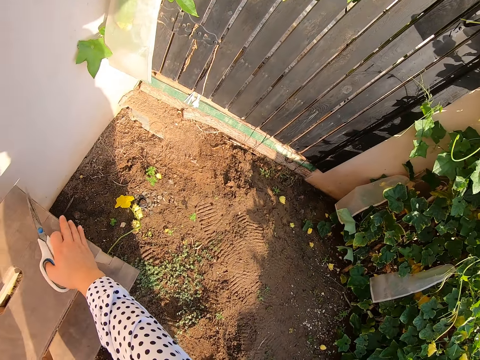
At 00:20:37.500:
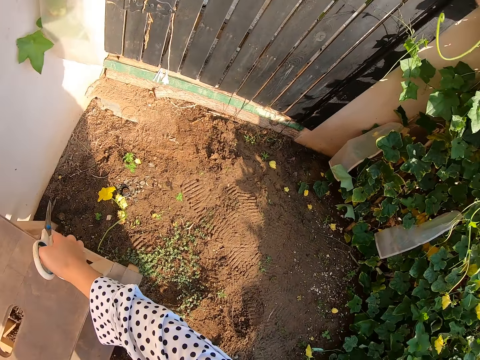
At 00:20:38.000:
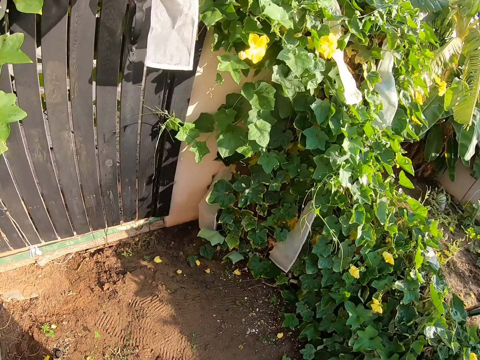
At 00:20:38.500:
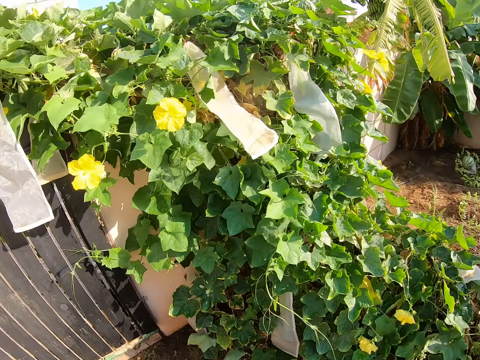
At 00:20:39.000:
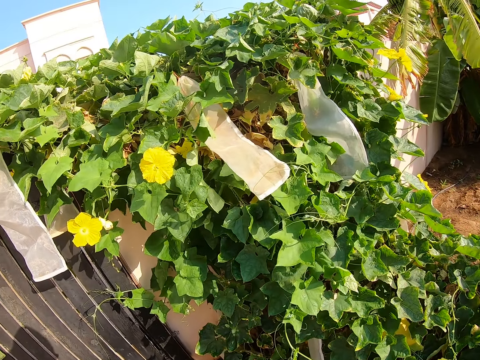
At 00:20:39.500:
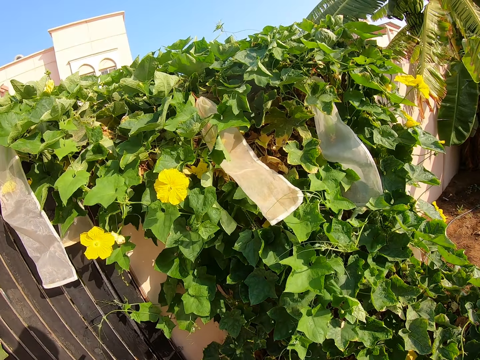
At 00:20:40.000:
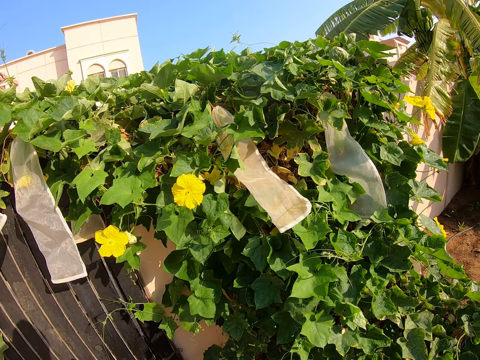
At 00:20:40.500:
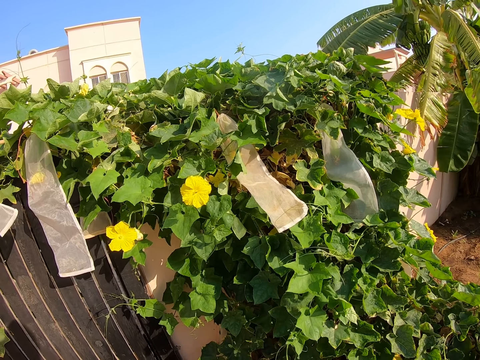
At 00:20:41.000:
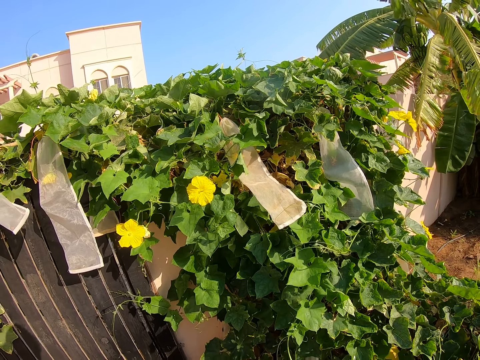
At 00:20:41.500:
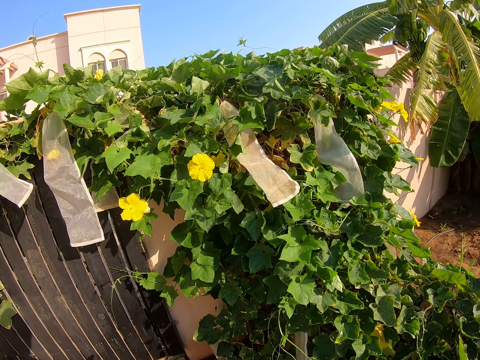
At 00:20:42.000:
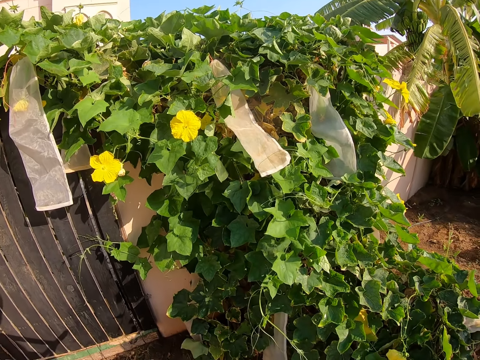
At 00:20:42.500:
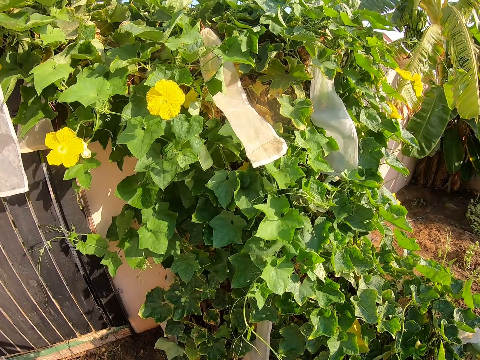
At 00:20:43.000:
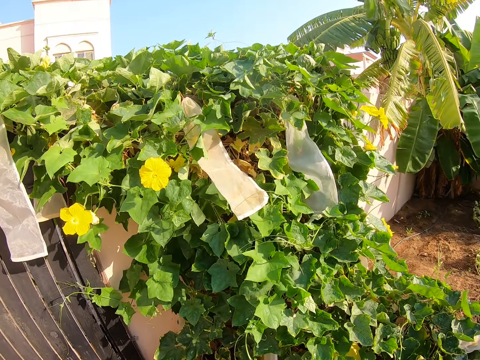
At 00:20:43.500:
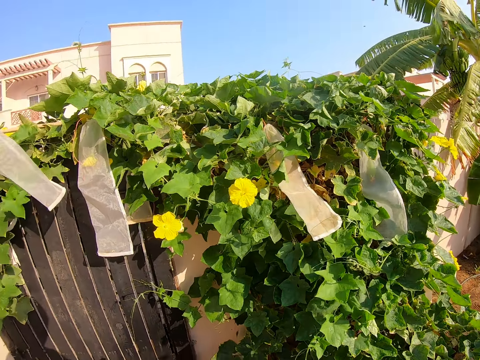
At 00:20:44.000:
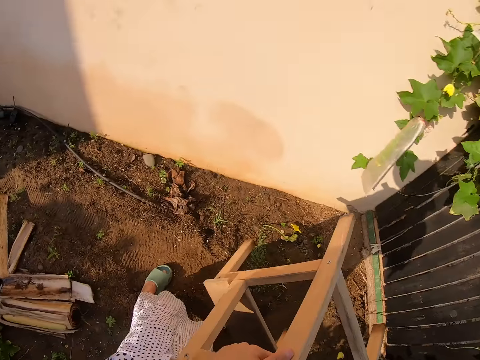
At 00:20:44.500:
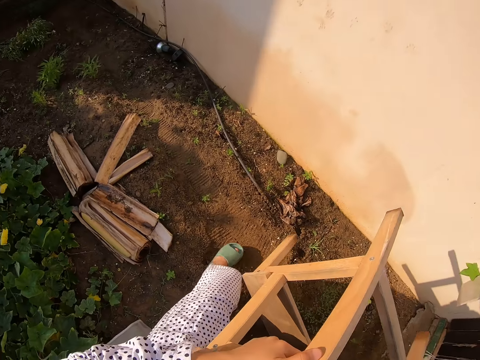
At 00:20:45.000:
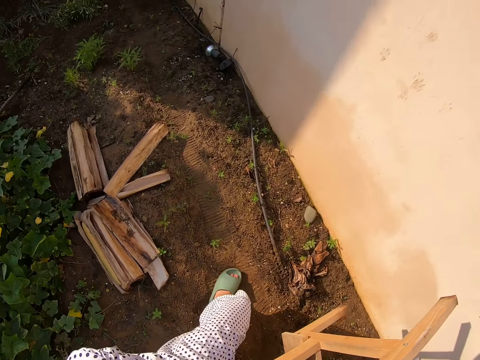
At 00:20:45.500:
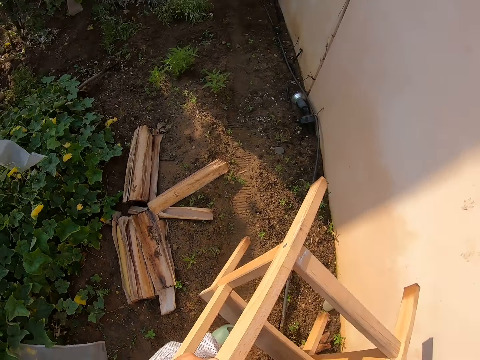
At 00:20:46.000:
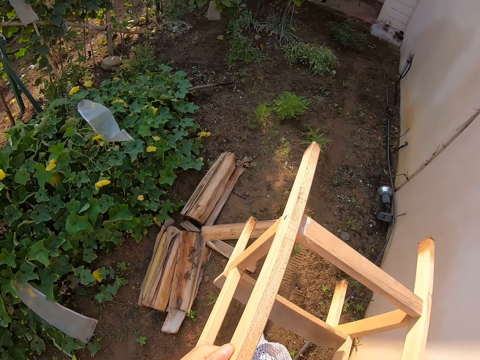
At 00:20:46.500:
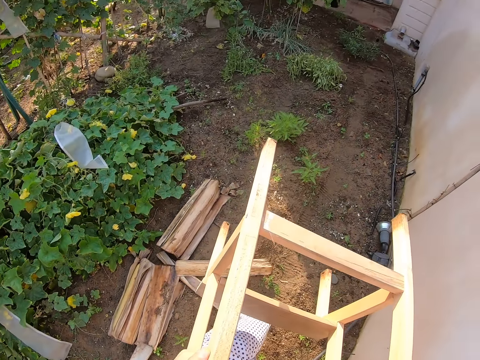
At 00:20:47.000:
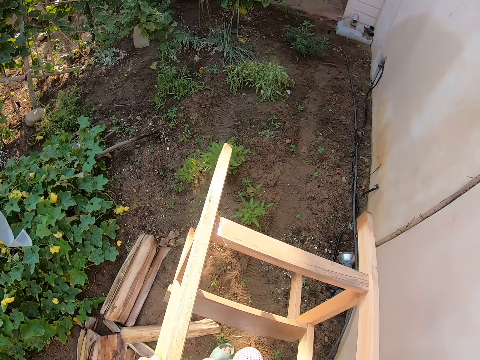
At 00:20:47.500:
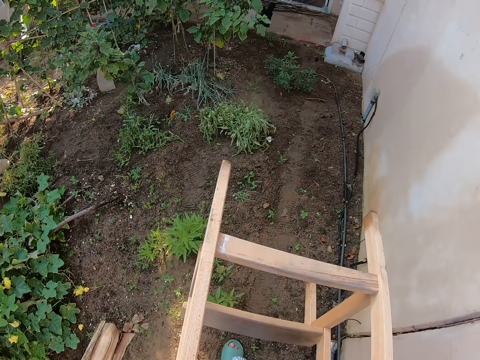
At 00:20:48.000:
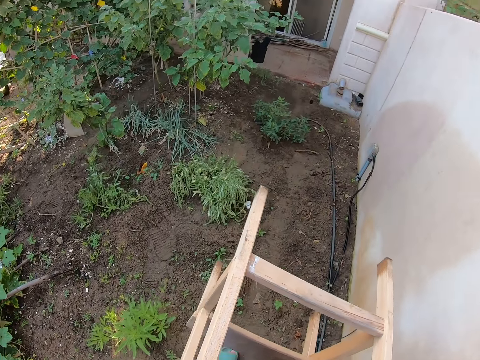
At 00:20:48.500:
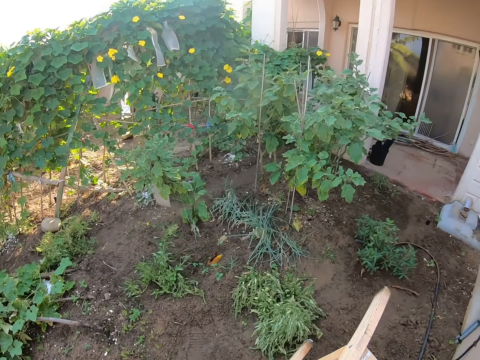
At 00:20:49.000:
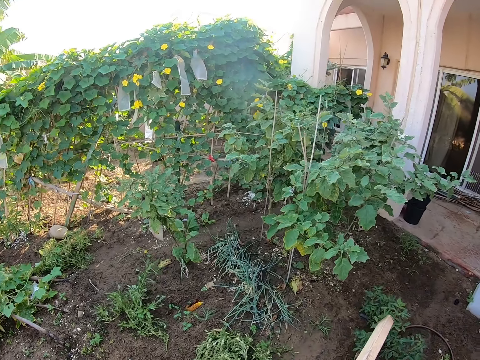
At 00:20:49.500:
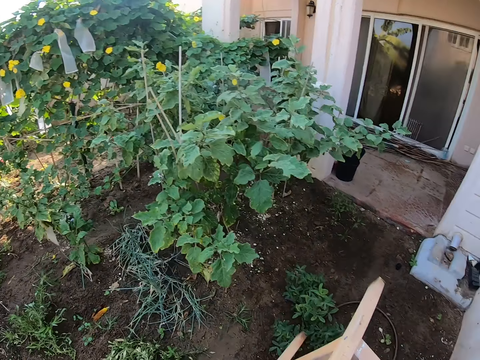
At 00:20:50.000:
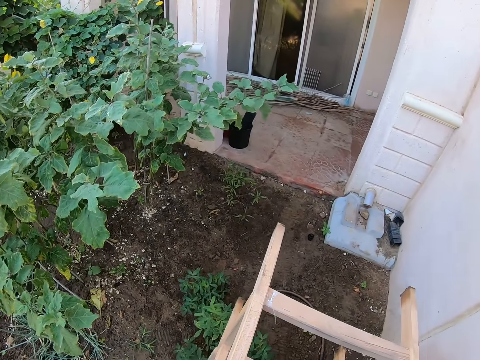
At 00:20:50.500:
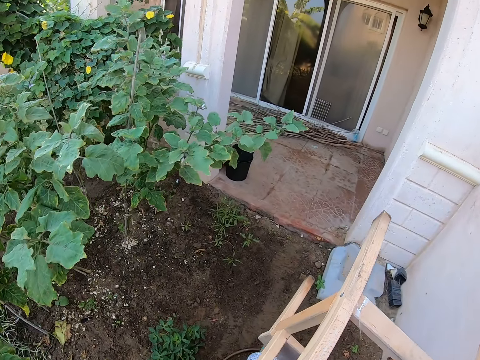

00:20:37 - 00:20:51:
The camera wearer takes a stool. They look around. They walk in the farm.

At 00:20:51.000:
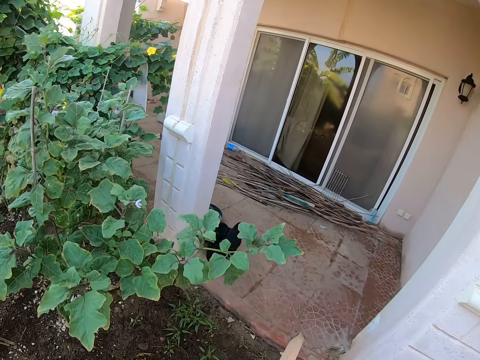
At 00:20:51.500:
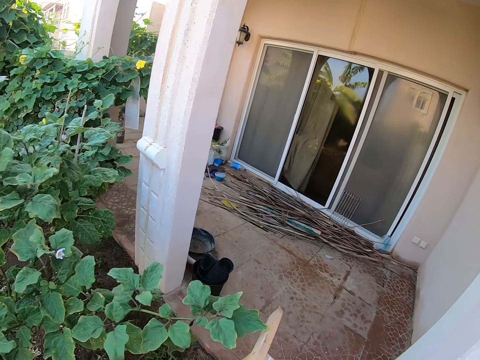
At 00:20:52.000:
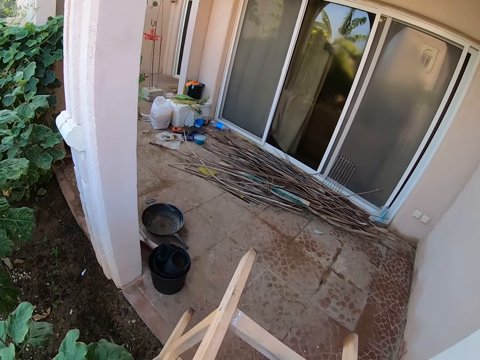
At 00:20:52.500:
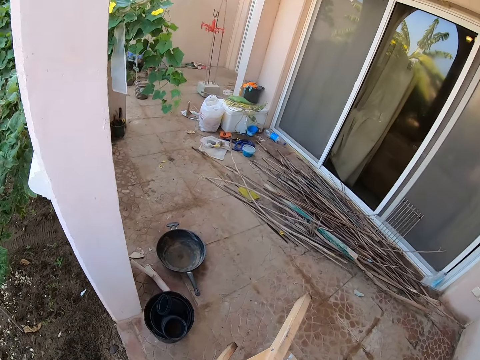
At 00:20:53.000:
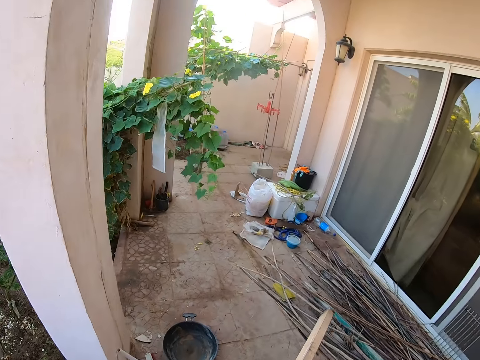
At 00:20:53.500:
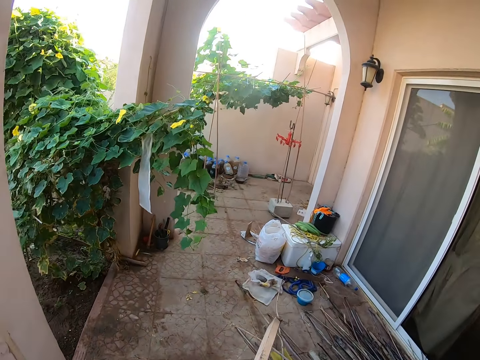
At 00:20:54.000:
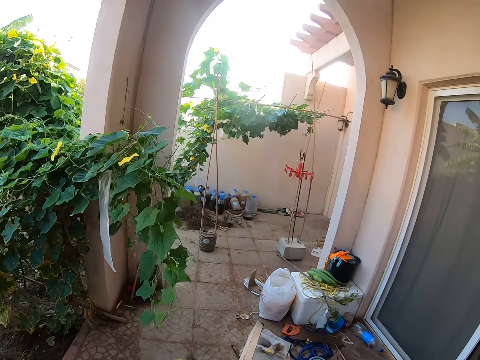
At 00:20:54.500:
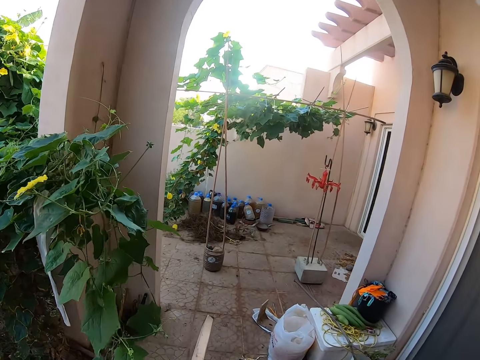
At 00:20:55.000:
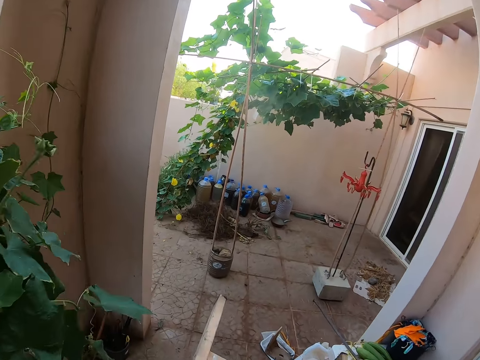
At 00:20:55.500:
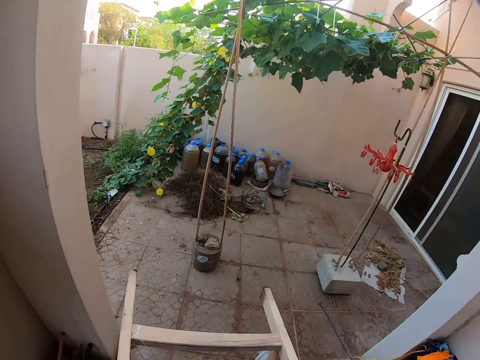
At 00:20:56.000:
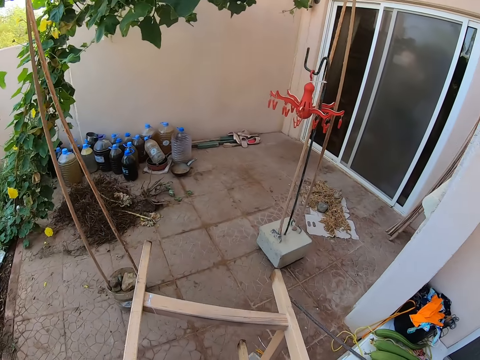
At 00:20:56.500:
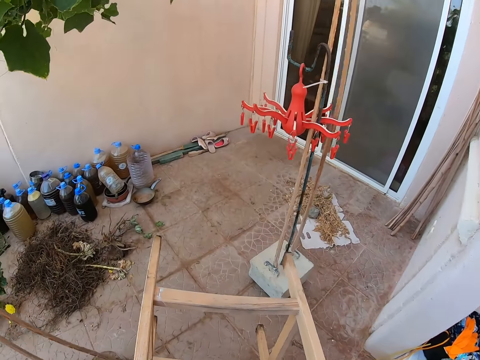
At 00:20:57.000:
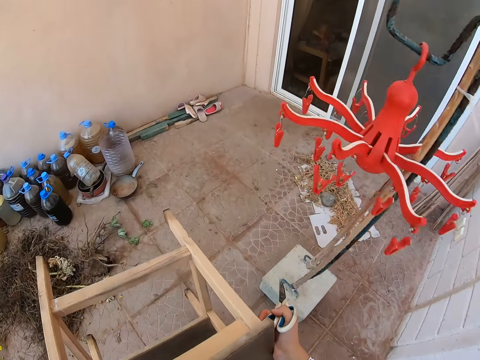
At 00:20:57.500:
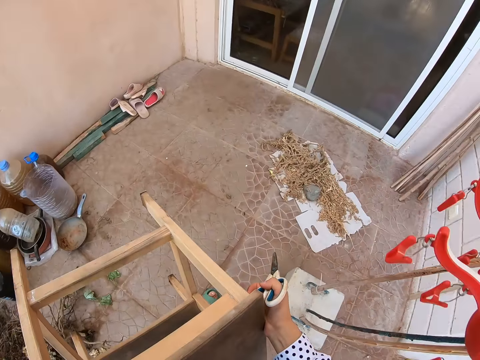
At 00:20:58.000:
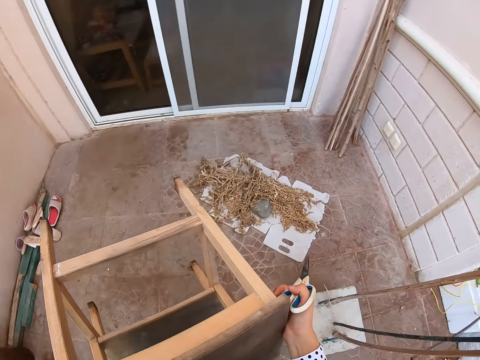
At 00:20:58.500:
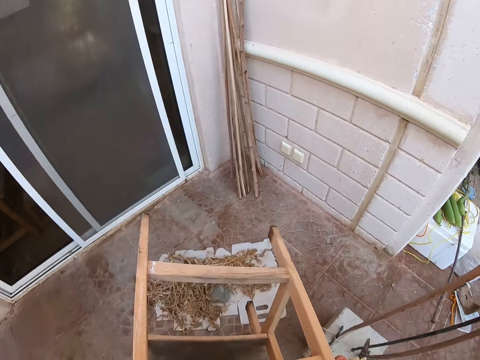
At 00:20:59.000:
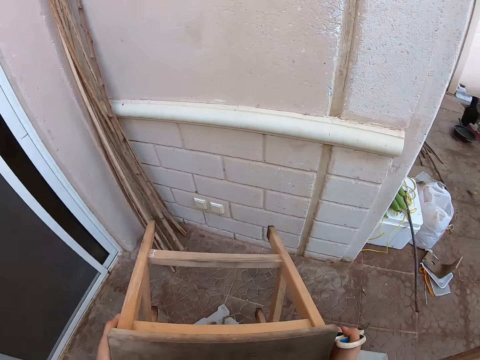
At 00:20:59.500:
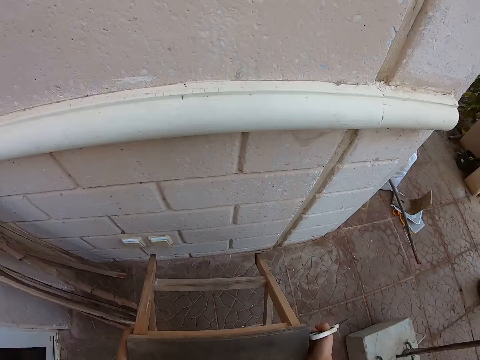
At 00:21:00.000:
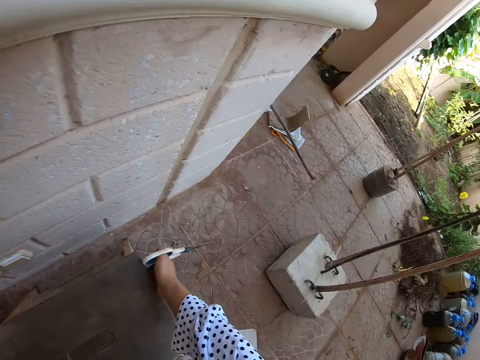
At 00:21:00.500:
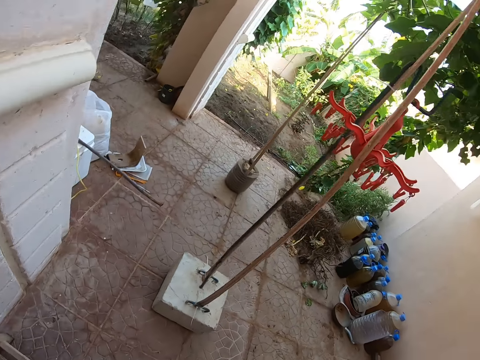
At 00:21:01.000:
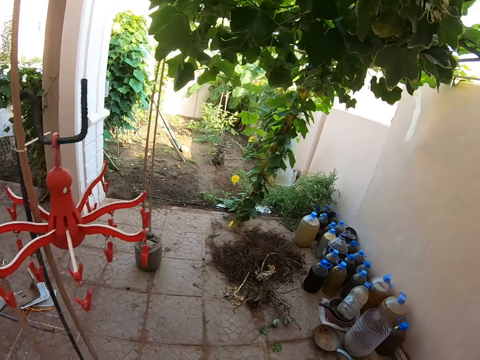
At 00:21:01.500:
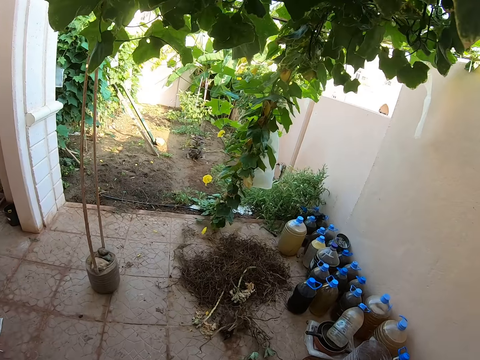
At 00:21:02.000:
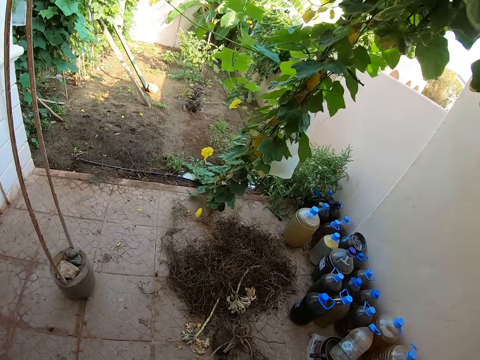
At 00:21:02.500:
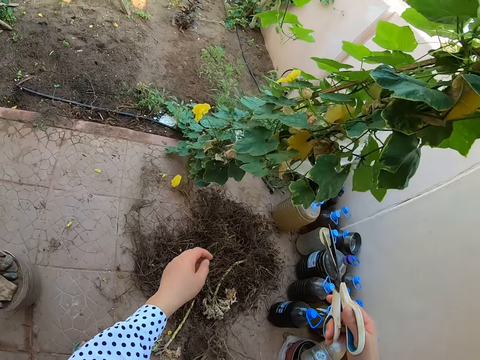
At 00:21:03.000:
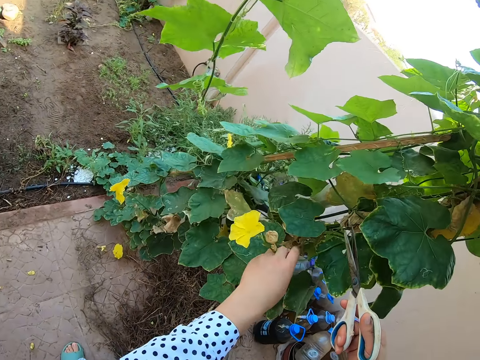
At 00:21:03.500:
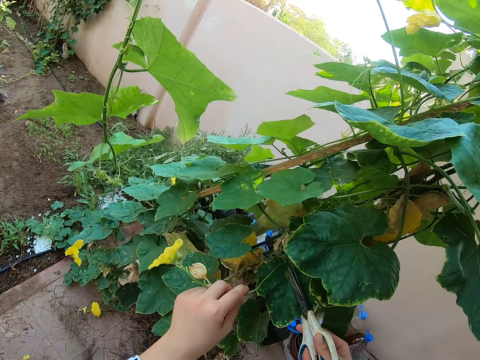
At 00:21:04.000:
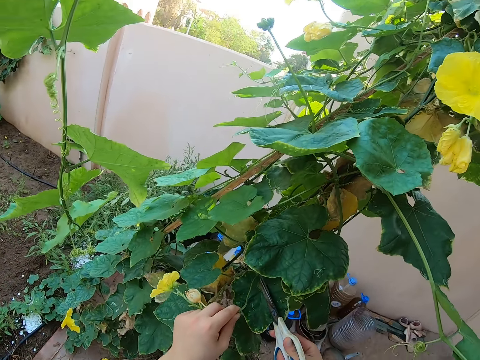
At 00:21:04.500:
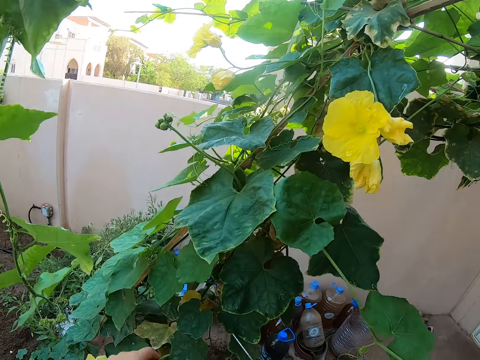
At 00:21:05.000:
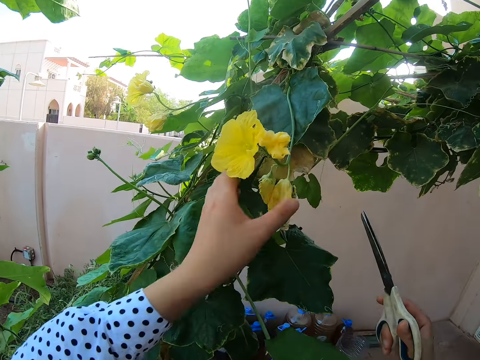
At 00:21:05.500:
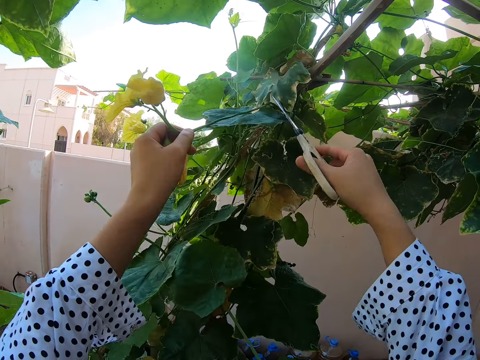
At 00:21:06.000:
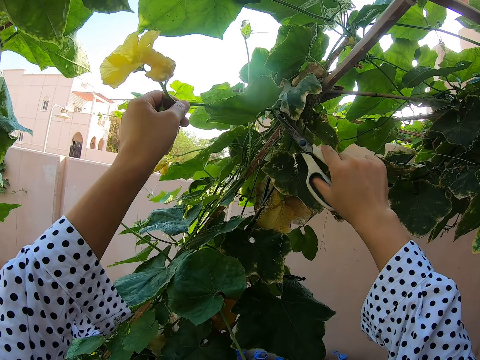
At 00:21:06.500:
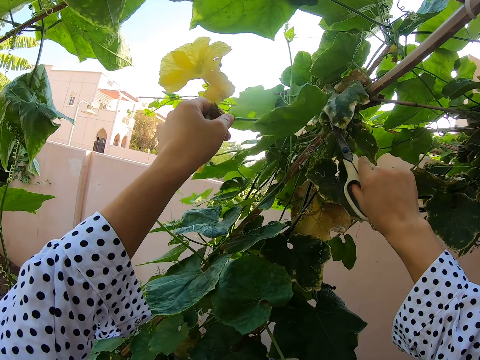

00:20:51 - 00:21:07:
The camera wearer walks on the verandah. They put the stool down. They walk on the verandah. They hold the plant. They cut a flower with scissors.
